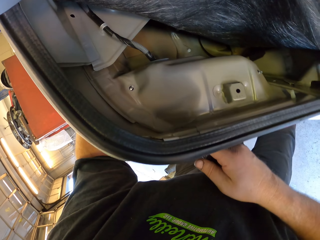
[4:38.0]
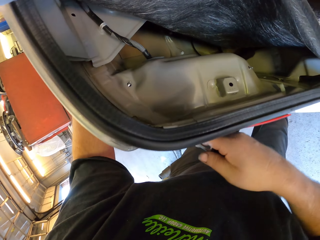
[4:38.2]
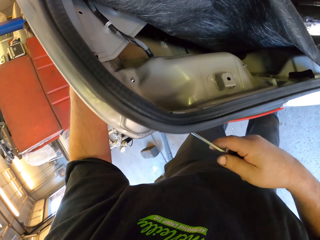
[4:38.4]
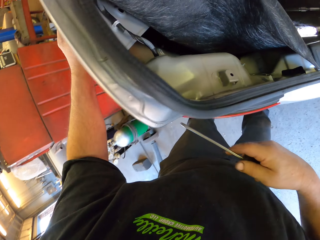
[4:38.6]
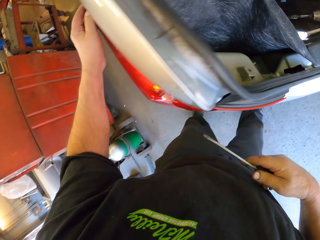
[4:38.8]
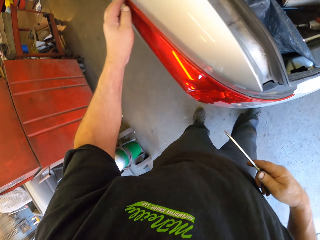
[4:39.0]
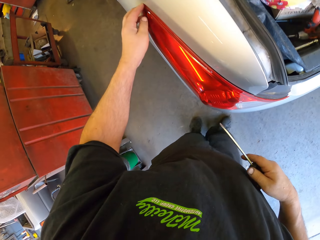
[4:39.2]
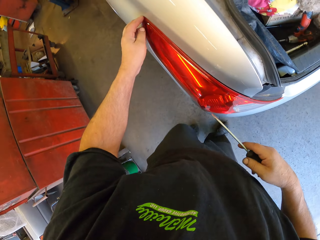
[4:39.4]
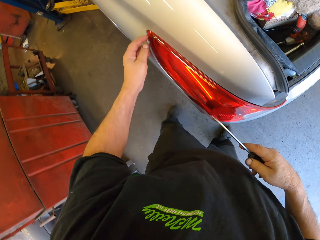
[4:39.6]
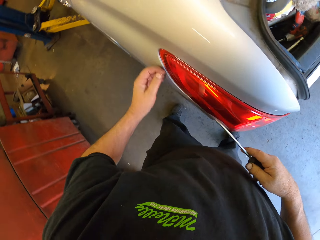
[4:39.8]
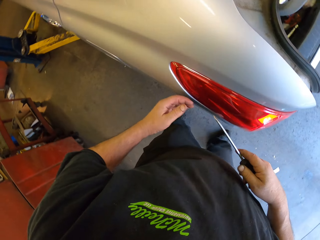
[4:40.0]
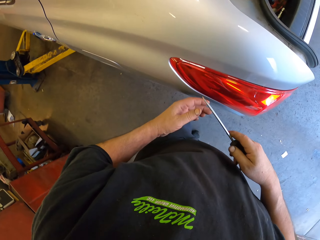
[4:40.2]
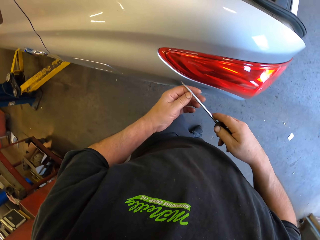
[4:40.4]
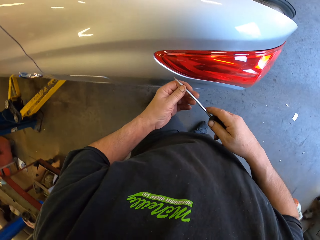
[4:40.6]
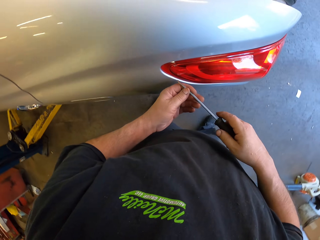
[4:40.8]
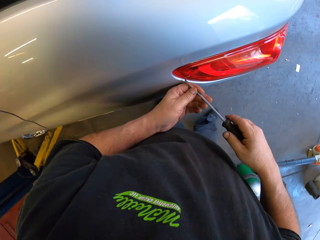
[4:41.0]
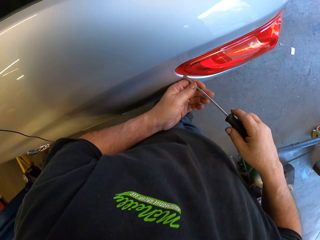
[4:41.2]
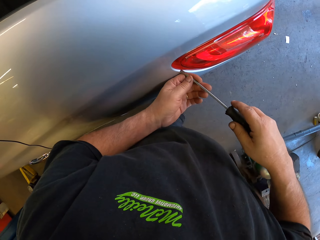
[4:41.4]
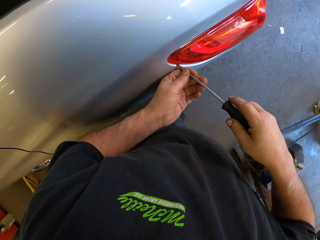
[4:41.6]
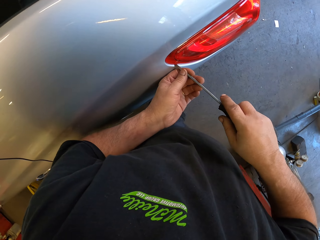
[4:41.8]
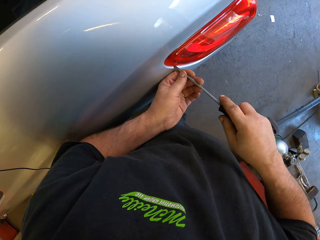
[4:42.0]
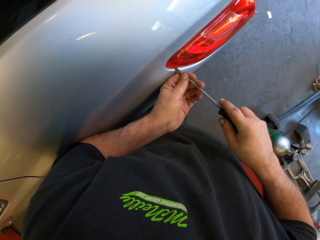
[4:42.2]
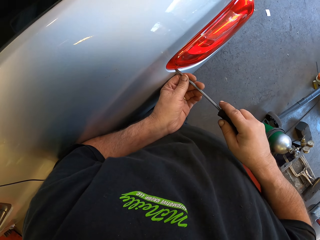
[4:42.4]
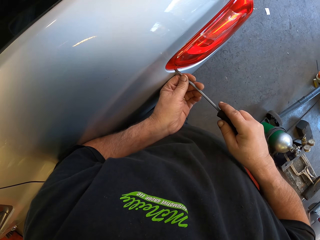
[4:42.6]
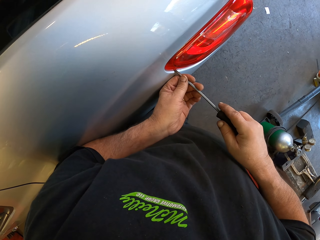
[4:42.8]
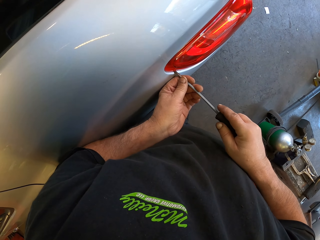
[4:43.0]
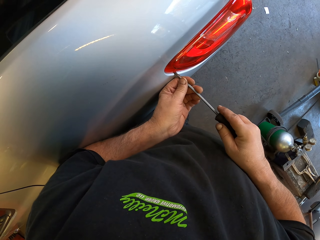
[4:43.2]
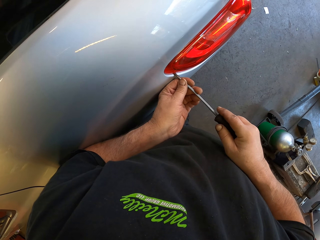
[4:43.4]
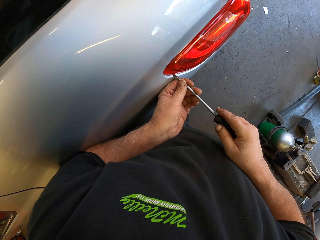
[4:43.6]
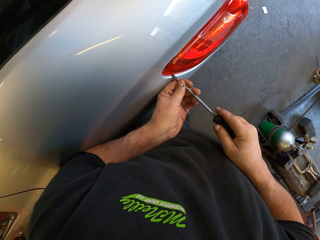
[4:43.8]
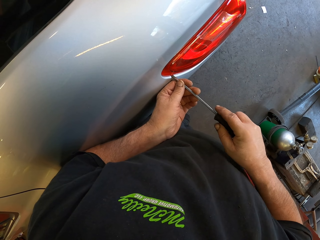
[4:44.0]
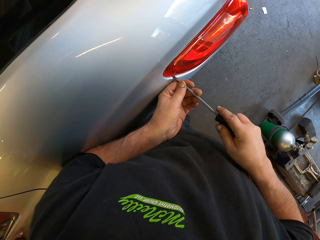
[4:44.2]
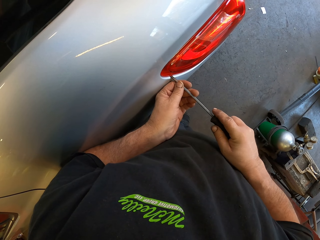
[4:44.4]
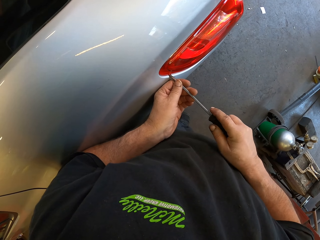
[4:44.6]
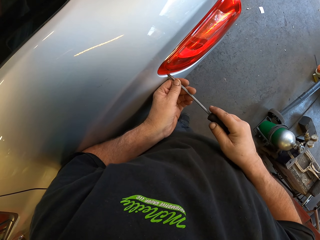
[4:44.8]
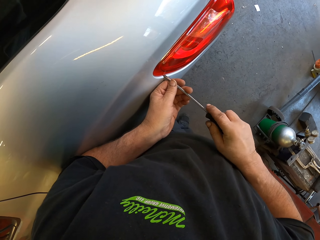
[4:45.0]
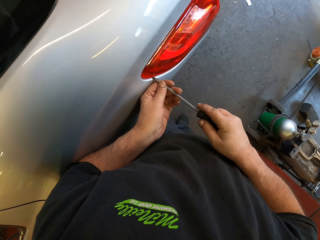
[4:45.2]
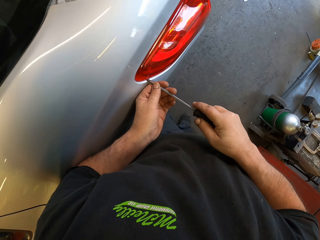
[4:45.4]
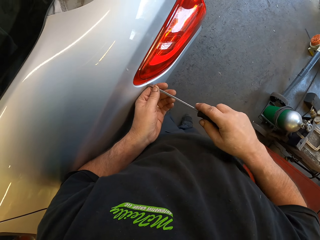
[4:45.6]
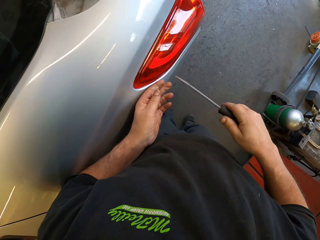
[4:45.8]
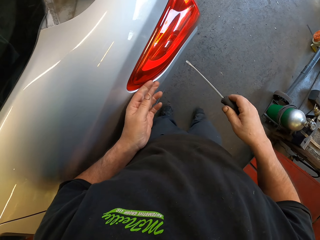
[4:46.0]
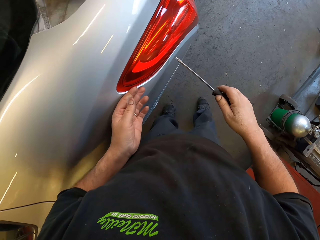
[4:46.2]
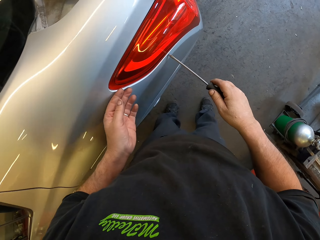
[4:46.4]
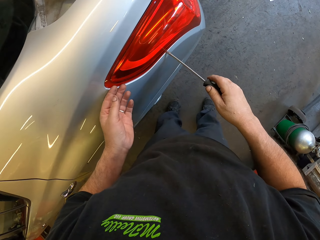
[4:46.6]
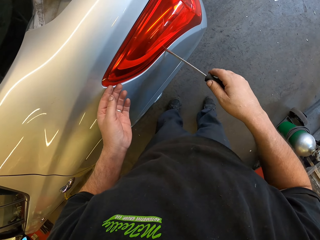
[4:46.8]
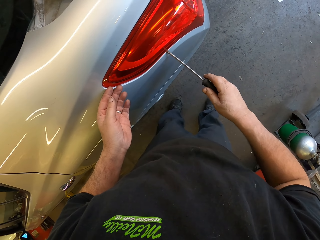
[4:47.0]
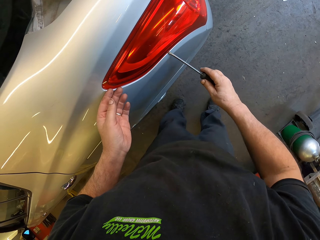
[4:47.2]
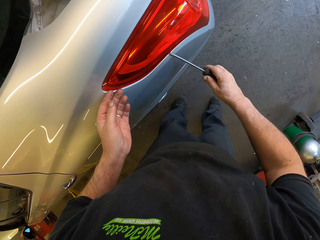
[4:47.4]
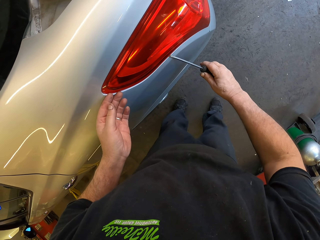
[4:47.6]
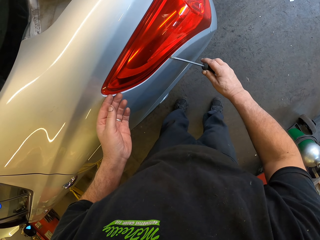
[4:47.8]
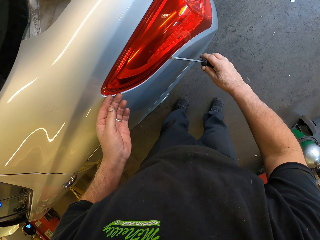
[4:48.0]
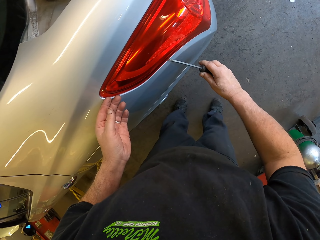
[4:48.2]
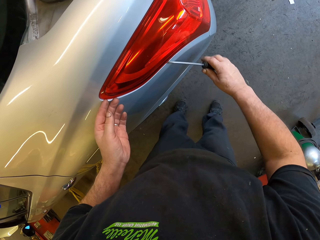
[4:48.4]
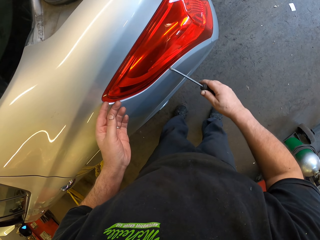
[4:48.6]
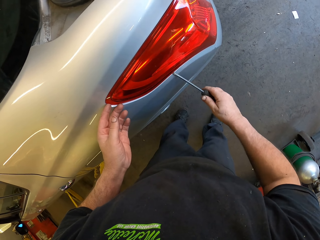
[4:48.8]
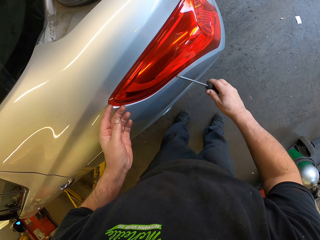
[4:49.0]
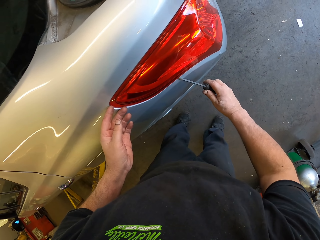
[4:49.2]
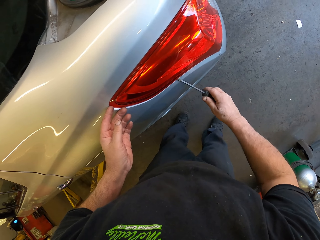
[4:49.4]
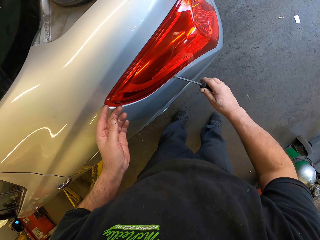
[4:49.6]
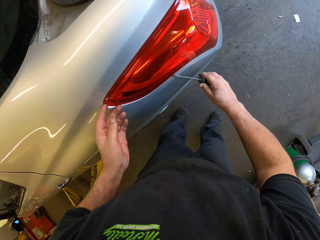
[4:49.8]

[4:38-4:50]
The camera wearer moves aside. They untighten a tail lamp. They open the rear light.

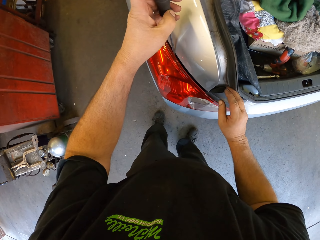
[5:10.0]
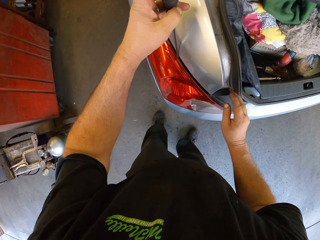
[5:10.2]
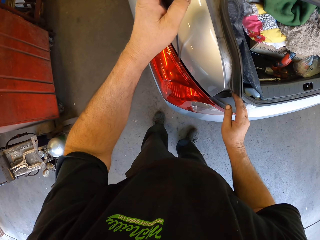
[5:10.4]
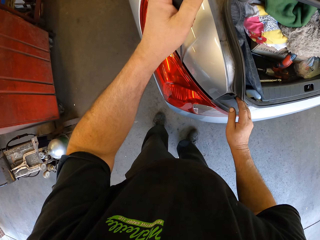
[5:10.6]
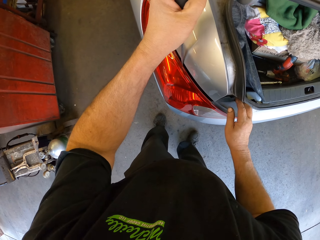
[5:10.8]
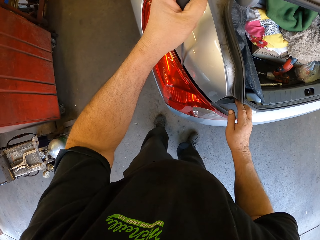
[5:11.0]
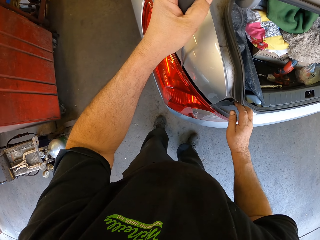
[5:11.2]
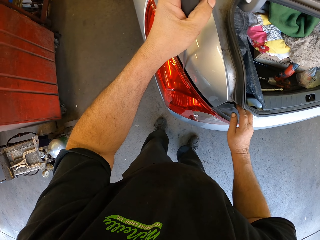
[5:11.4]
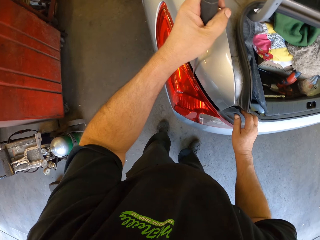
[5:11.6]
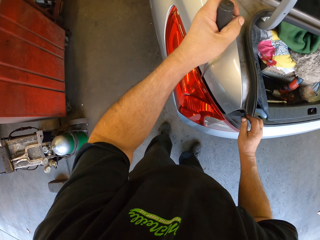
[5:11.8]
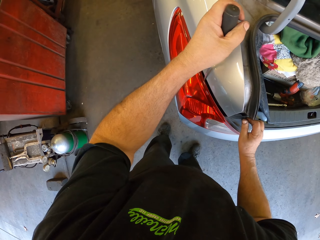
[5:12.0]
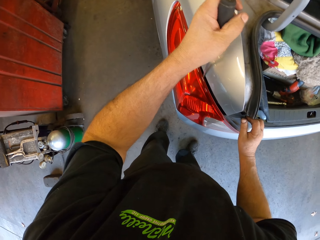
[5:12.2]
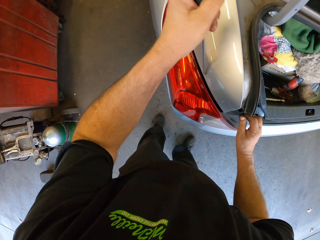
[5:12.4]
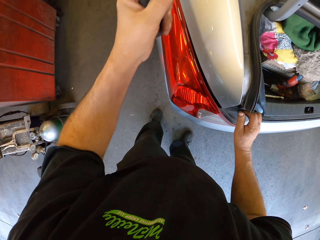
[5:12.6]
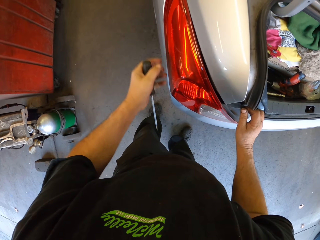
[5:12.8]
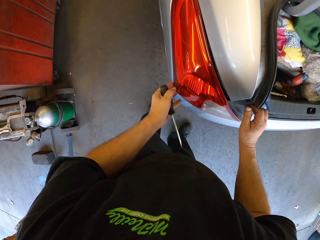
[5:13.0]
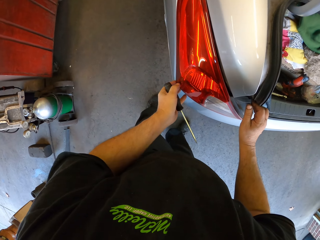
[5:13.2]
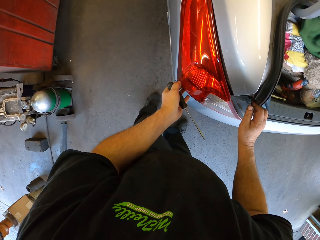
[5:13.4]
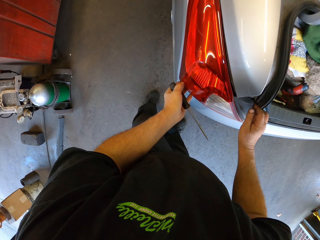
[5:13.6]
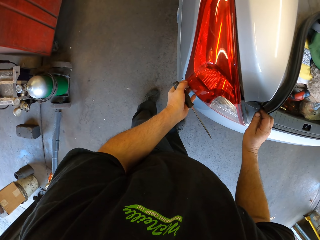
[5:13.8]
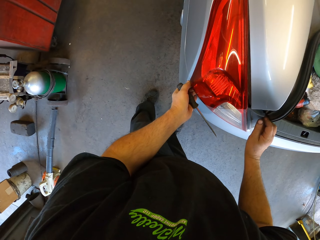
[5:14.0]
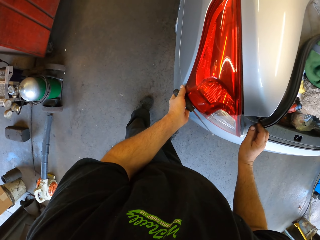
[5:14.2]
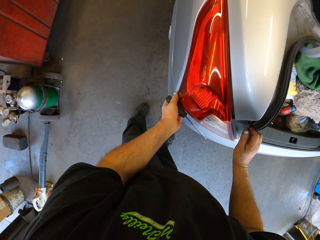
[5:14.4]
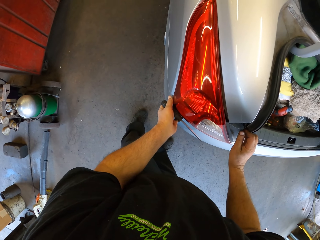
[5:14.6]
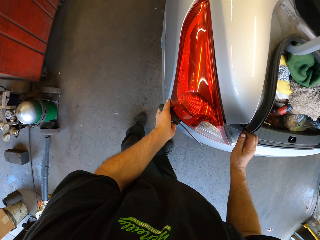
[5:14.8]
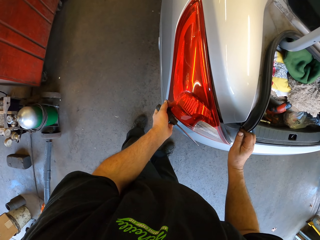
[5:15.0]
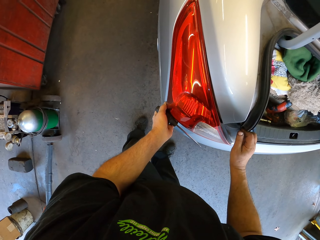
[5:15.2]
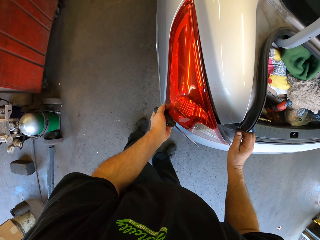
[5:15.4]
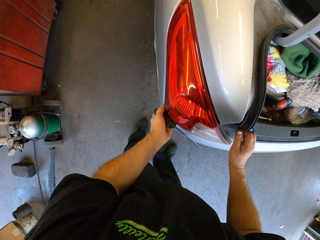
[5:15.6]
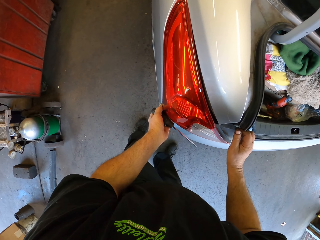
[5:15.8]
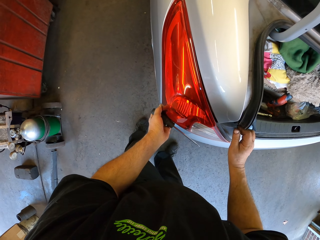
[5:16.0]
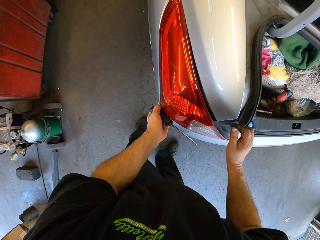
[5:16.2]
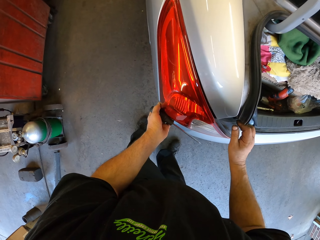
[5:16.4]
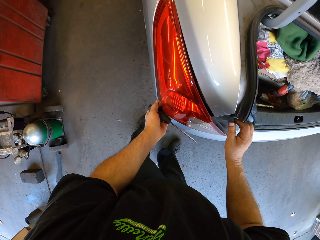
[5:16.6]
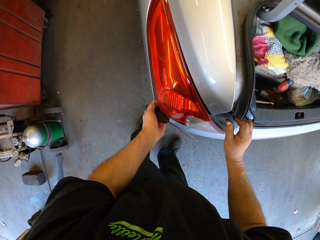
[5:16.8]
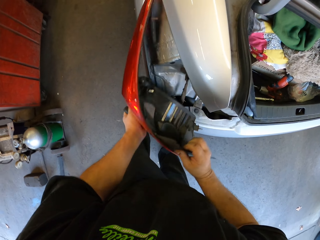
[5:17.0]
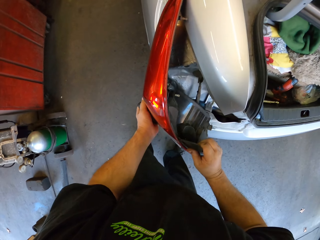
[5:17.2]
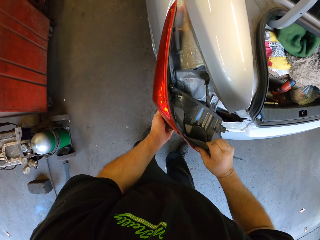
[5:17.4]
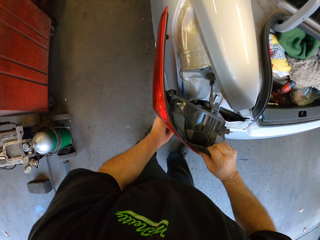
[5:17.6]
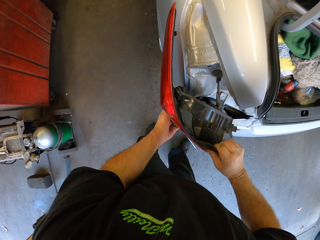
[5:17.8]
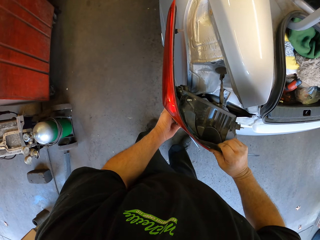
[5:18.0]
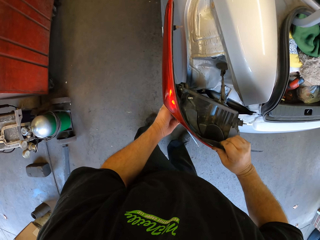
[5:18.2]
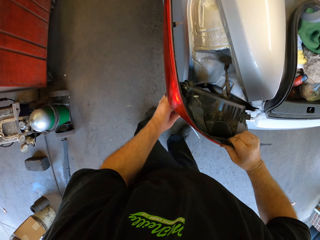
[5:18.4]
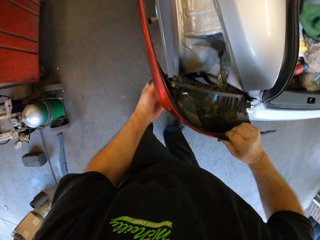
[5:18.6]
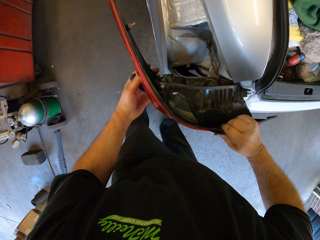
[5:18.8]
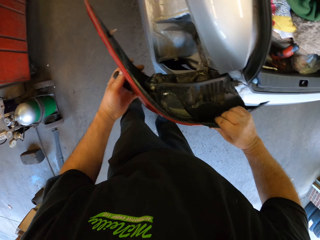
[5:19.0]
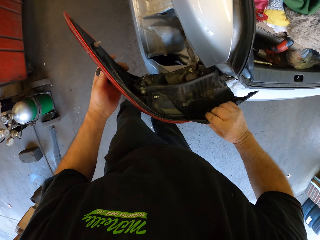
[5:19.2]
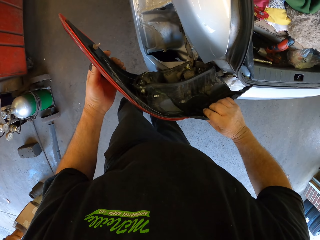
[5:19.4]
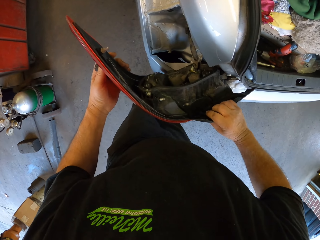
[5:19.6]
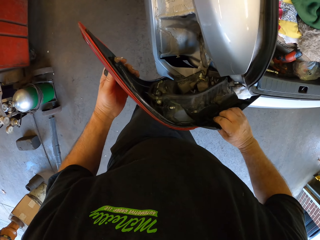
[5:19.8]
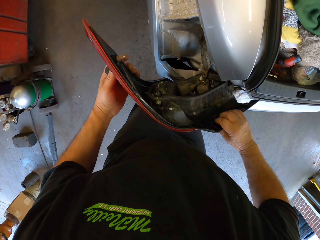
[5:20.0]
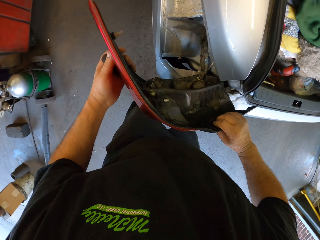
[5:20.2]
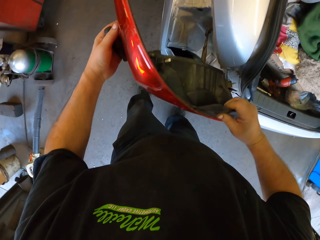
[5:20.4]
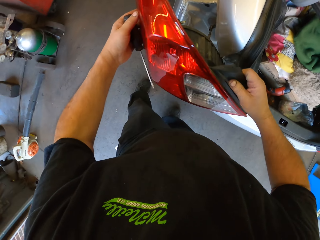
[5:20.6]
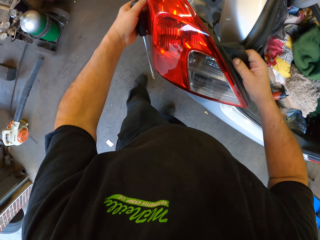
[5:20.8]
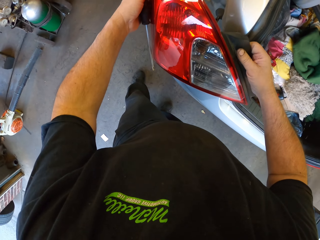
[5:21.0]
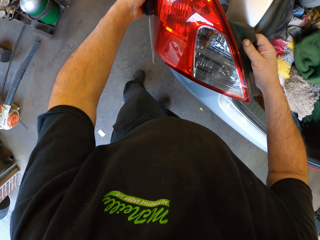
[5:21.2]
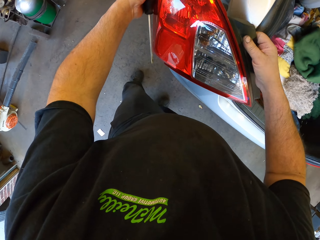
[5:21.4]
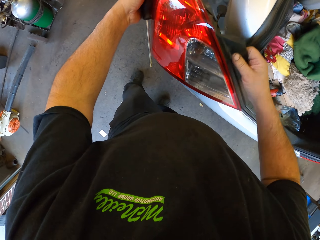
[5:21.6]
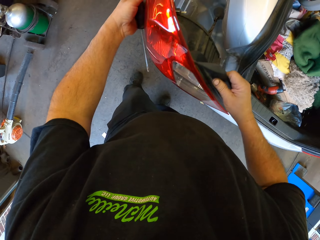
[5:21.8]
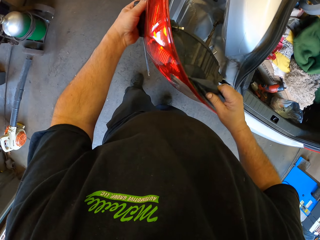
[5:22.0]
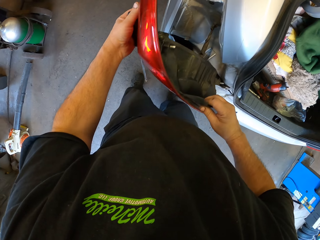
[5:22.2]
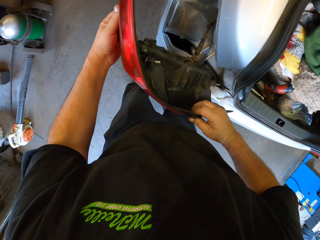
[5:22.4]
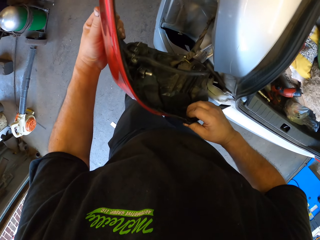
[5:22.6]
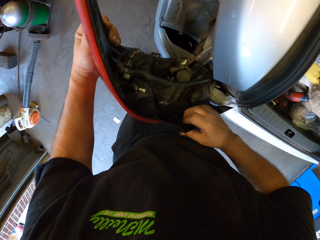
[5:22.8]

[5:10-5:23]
The camera wearer holds the tail lamp. They remove the tail lamp on the car.
